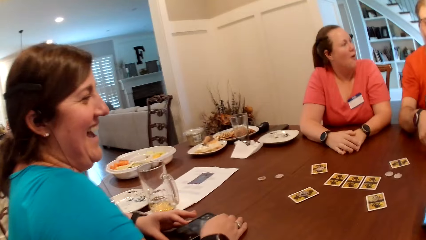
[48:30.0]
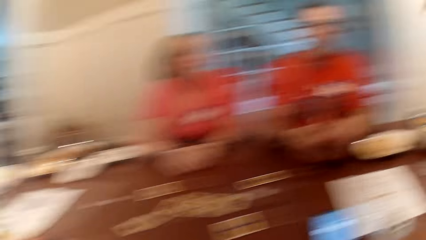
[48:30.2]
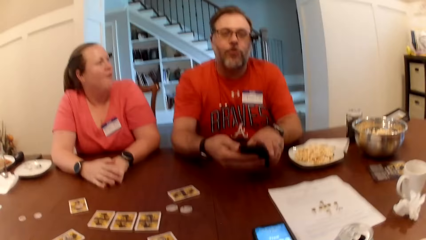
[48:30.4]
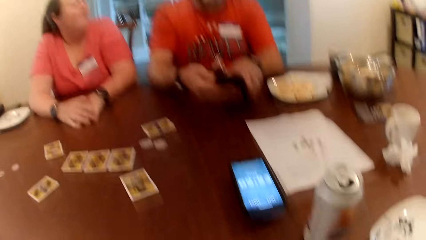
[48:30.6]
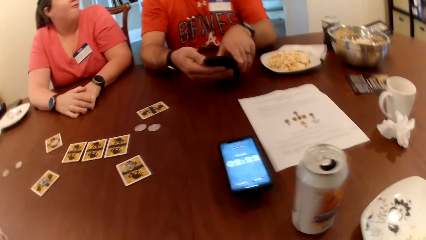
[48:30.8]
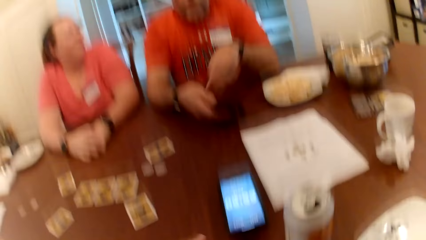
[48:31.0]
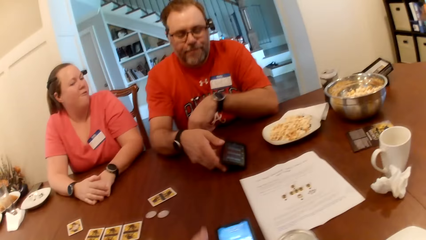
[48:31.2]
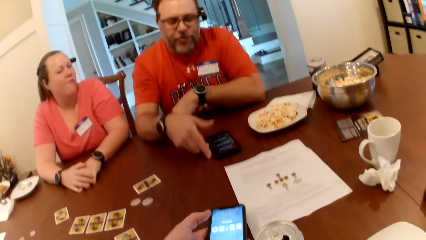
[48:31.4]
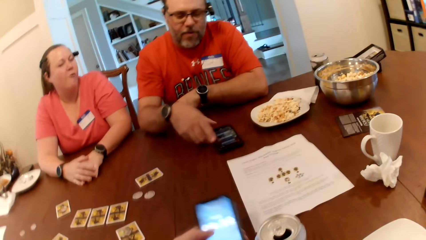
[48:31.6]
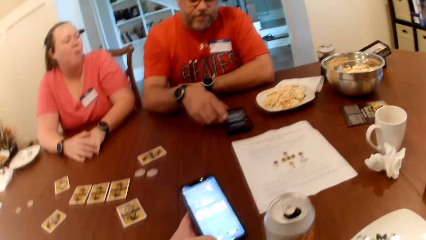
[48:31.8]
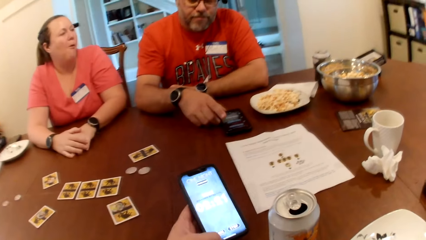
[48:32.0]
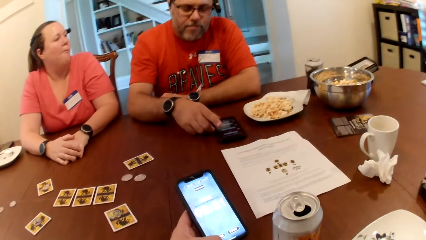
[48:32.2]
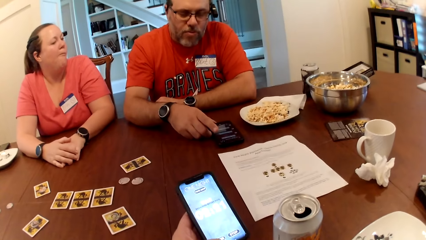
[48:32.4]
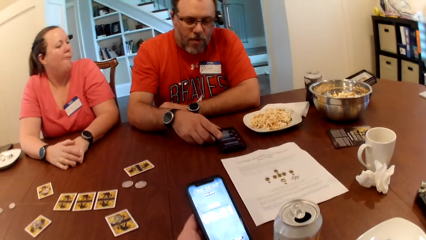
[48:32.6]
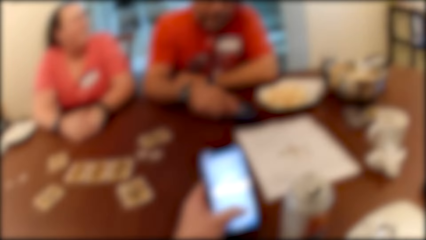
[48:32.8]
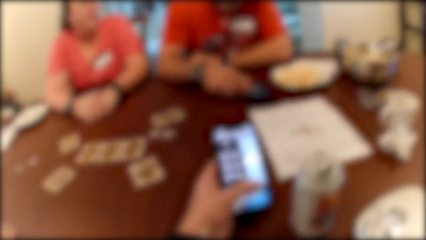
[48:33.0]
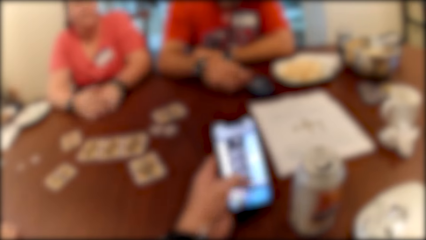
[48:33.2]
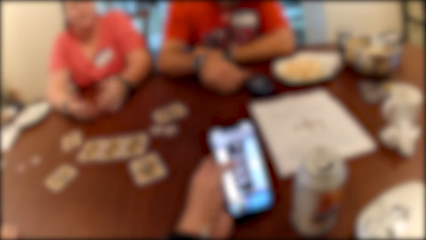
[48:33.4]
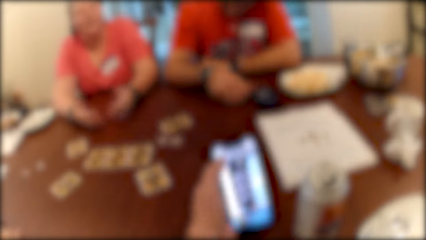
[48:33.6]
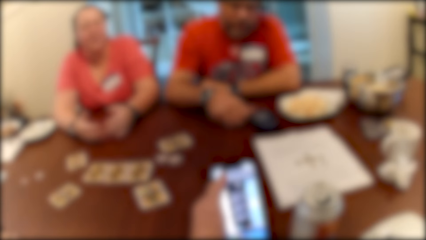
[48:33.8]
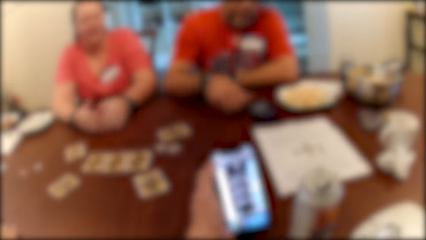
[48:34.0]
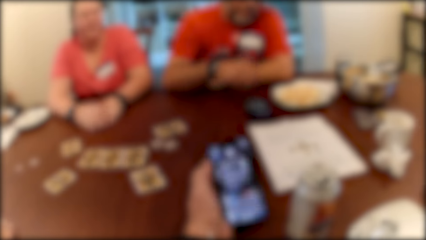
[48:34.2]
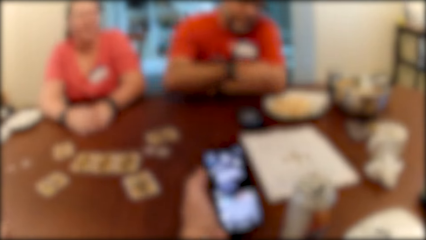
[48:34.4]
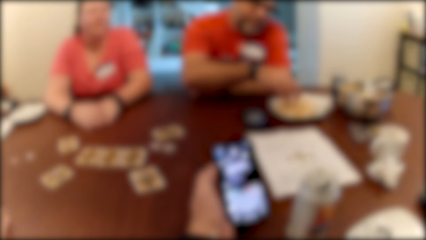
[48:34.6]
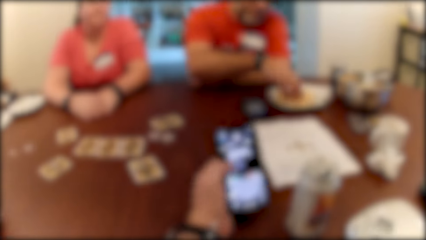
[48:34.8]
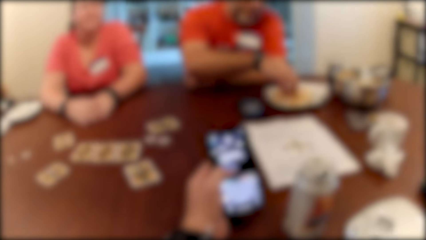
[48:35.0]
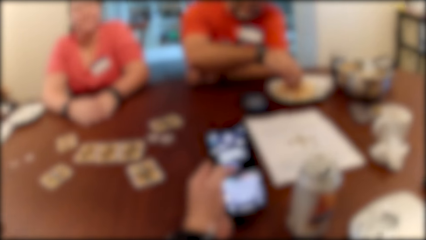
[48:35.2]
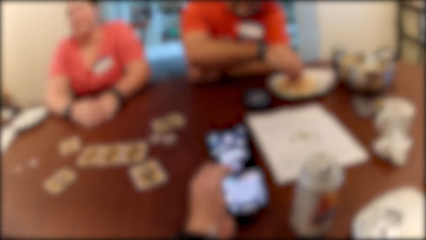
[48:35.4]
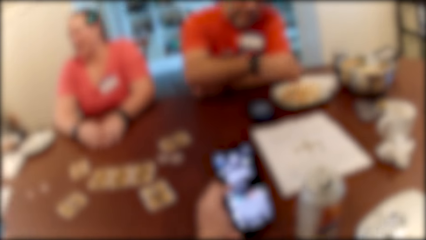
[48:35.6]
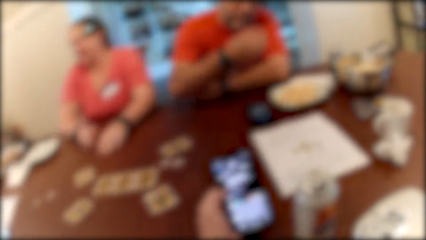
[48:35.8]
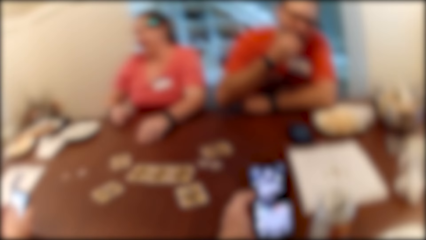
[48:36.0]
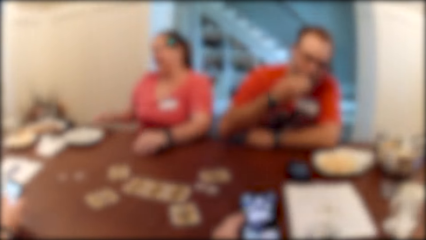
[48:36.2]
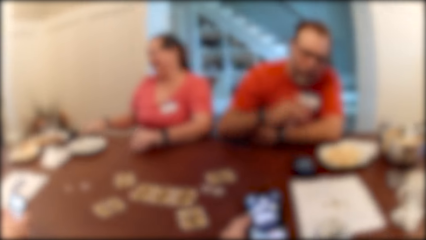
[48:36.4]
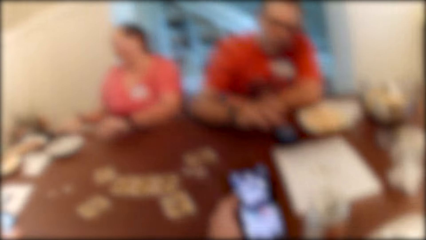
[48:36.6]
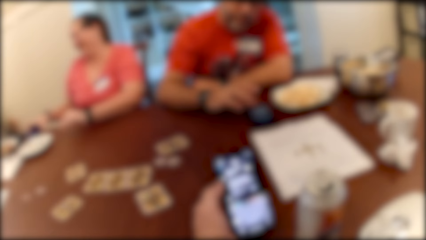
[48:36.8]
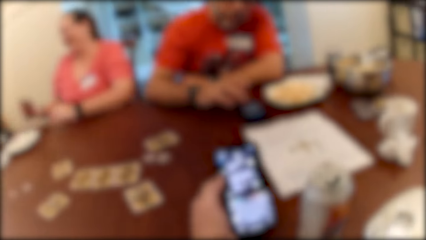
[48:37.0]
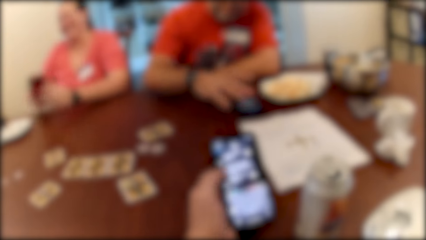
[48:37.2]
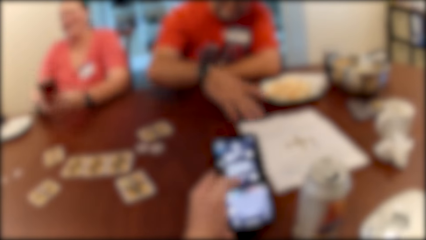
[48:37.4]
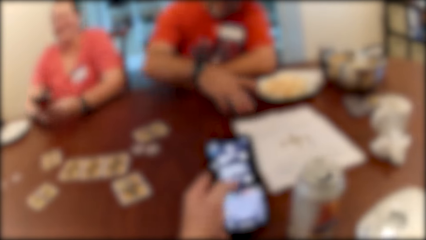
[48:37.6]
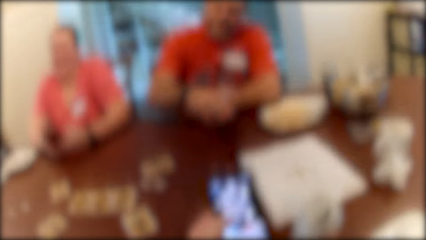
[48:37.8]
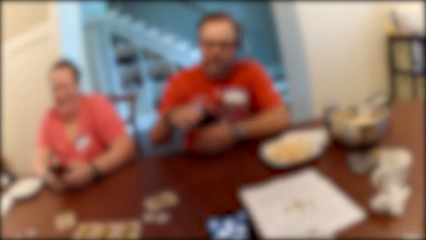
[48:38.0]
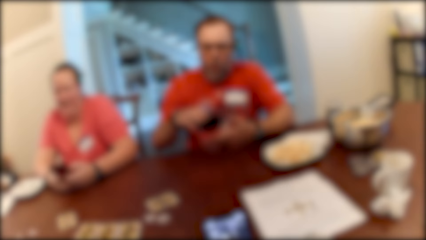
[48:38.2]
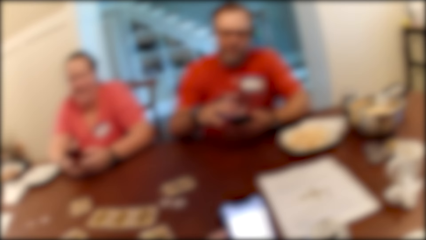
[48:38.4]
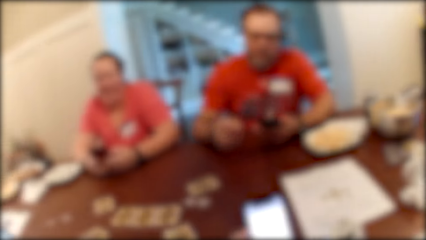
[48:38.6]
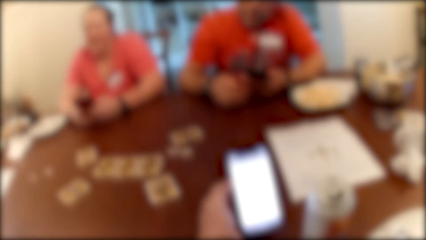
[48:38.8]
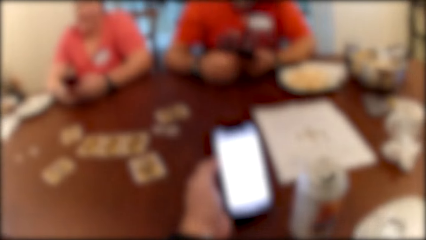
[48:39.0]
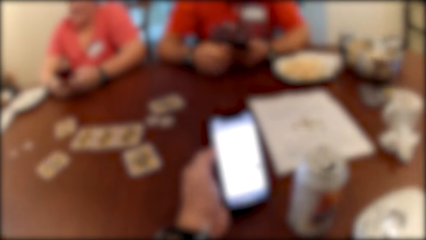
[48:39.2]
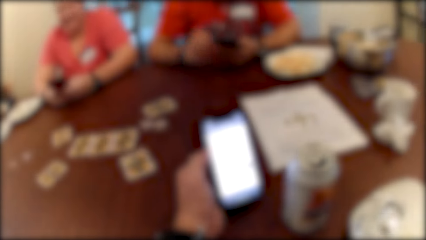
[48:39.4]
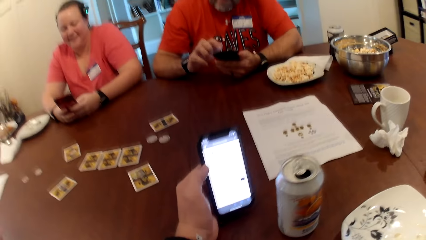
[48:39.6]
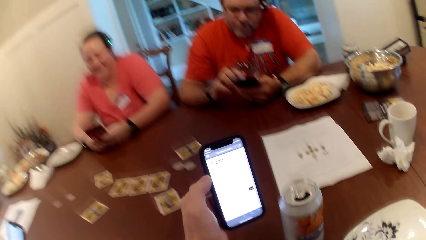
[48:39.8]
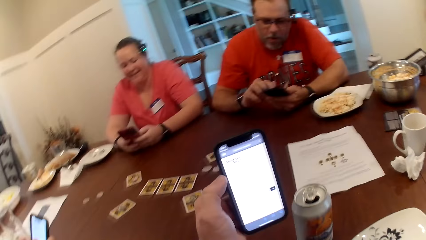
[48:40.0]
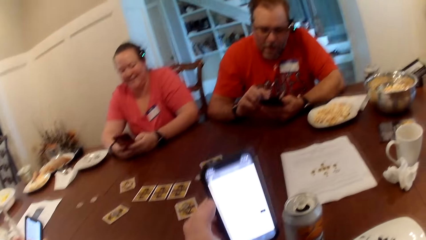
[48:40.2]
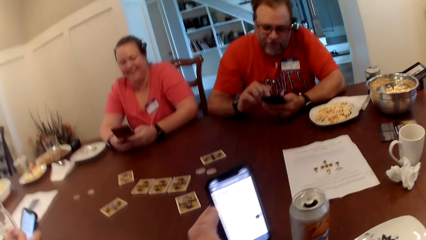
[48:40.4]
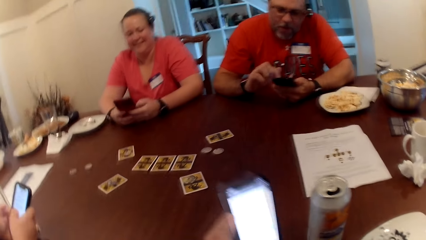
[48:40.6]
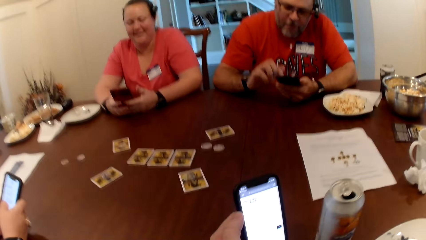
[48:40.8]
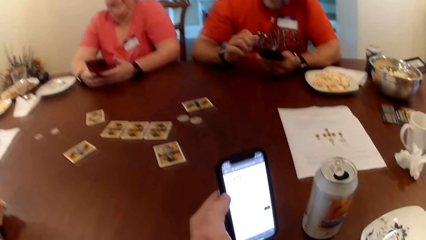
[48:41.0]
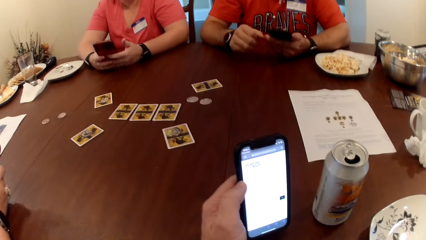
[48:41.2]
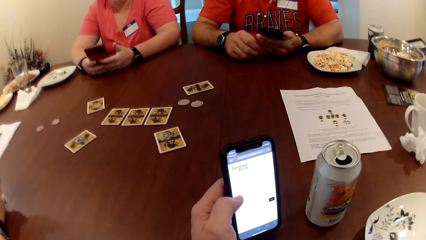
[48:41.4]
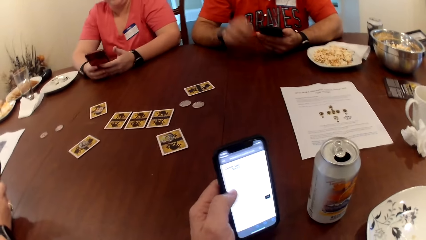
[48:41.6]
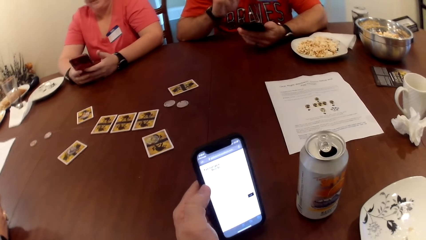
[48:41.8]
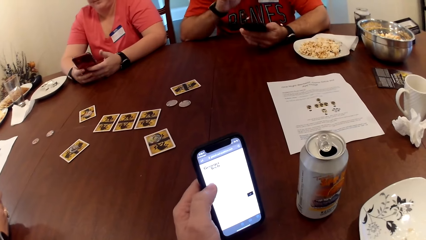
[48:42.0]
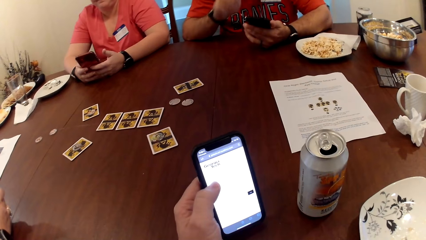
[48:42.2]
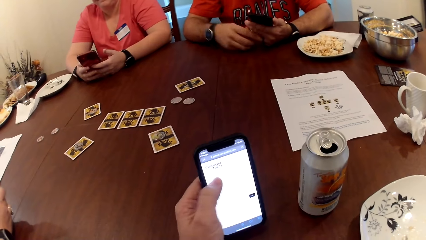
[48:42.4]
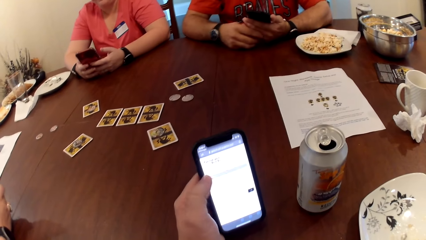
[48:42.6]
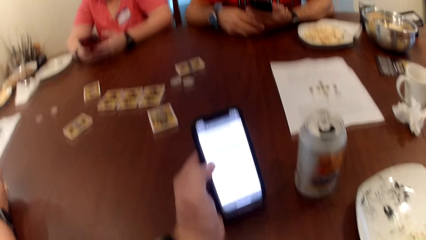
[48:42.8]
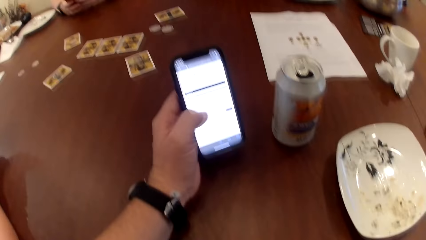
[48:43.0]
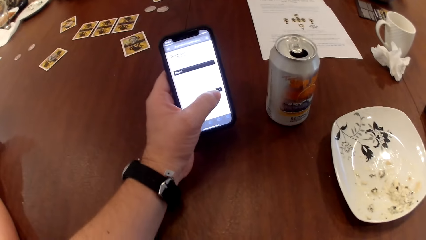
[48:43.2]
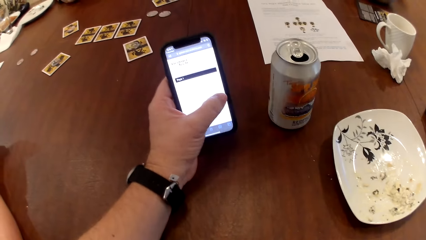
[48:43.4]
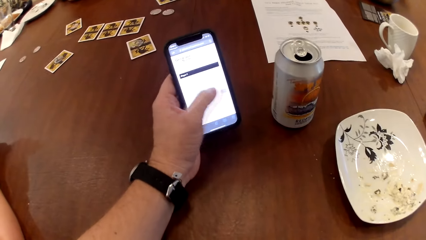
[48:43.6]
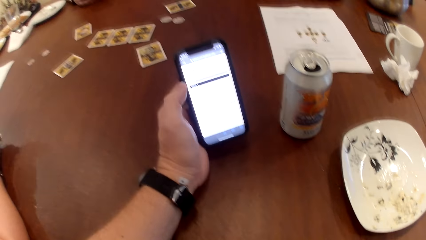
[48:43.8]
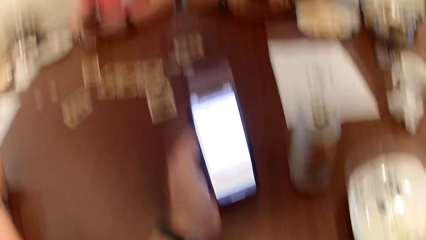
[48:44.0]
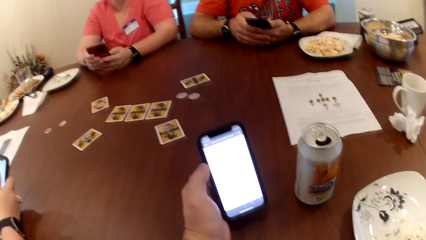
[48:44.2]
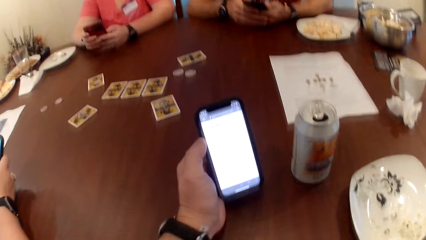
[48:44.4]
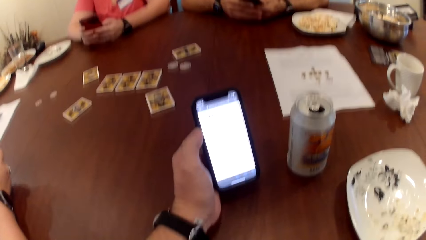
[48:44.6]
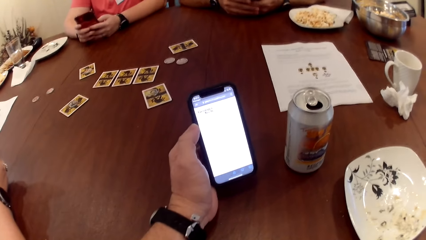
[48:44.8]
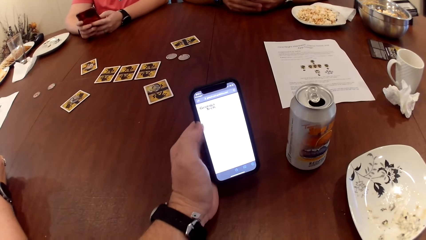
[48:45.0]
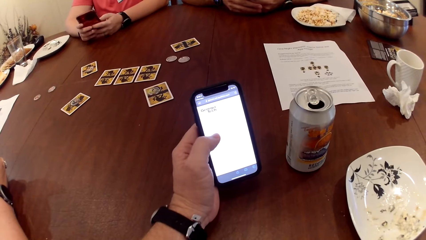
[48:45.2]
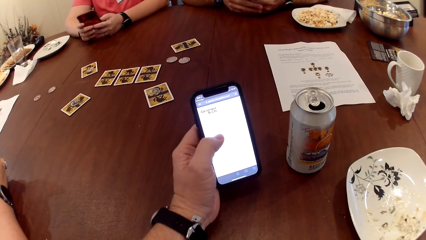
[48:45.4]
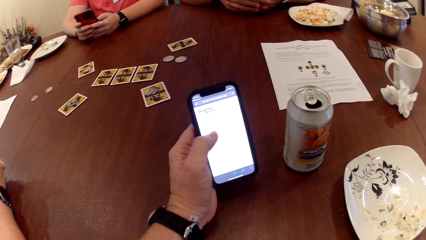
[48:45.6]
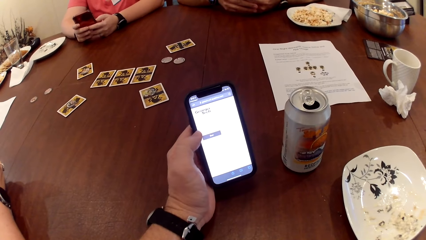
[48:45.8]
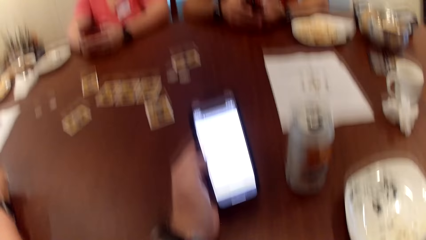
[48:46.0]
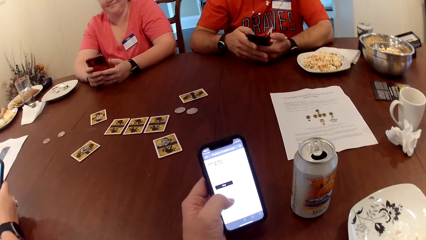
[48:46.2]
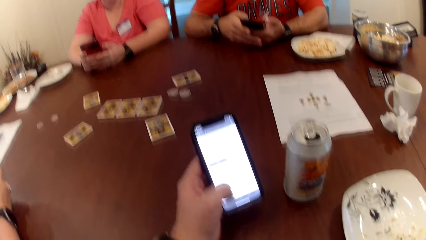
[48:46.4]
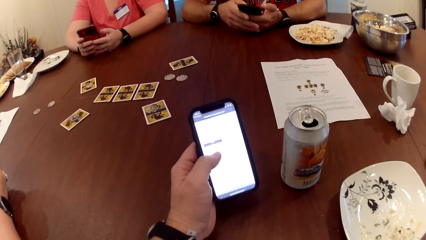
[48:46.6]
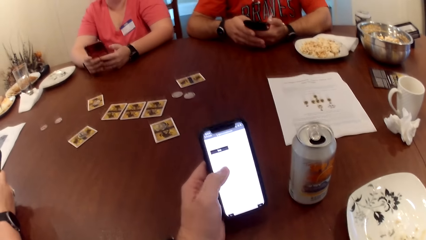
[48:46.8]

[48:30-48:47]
The man picks the phone on the table with his hands and drops the phone on the table with his right hand. The camera wearer picks the phone on the table with his left hand. The man moves the phone on the table with his right hand and dials the phone. The camera wearer operates the phone with his left hand. The man picks popcorn from the plate on the table with his right hand and eats the popcorn in his right hand. A woman operates the phone with her right hand. Another woman picks a phone on the table with her right hand. The man presses the phone with his right hand and picks the phone on the table with his right hand. The other woman operates the phone with her hands. The man passes the phone from his right hand to his left hand, dials the phone, and presses the phone with his right hand. The other woman dials the phone. The man touches his nose with his right hand.
